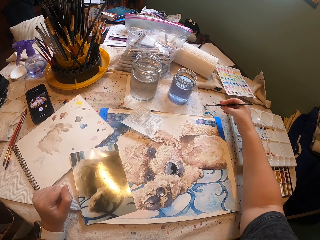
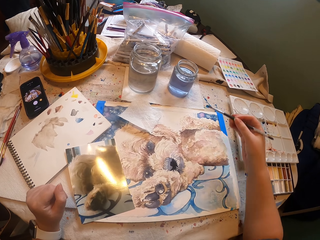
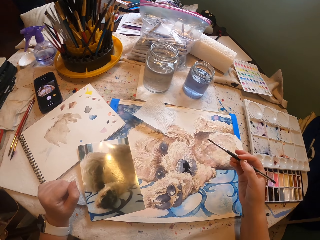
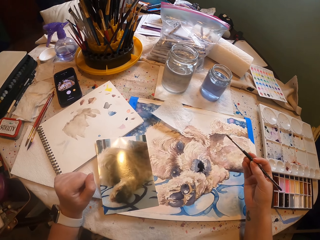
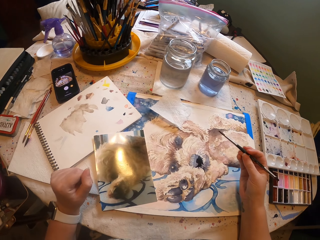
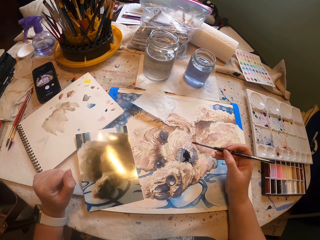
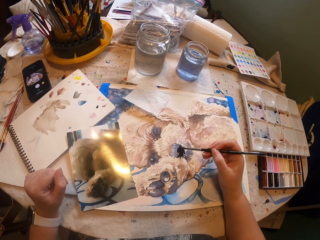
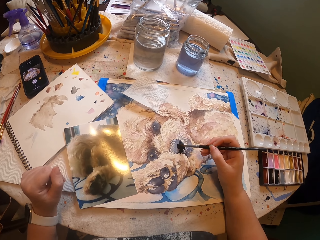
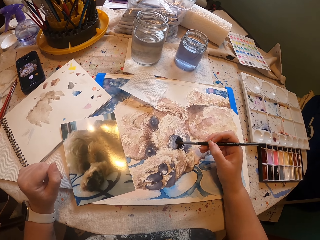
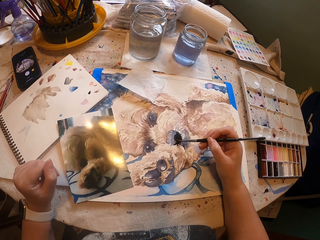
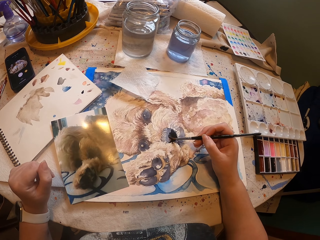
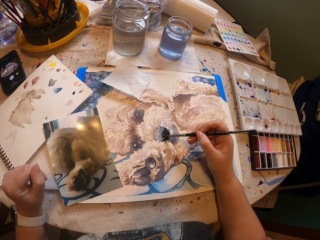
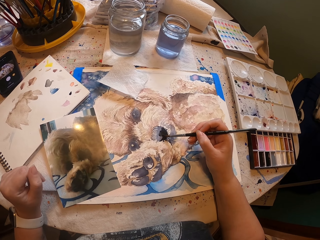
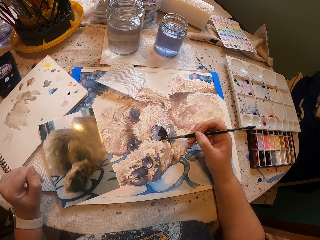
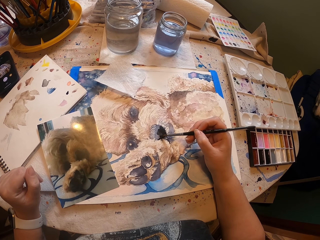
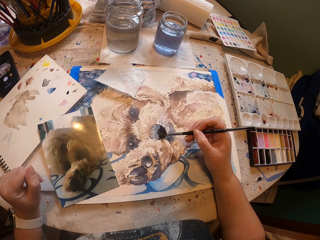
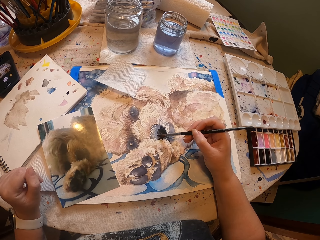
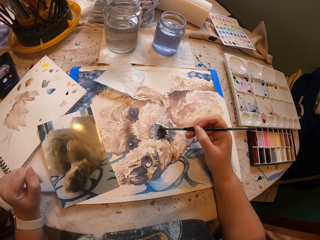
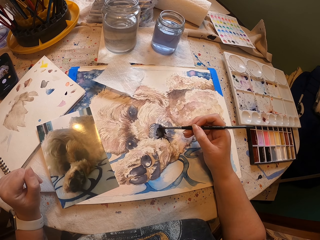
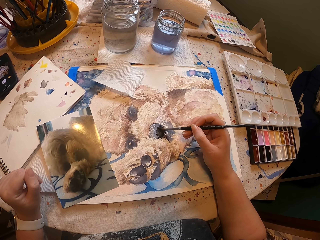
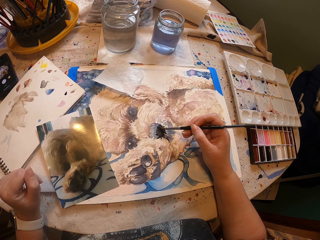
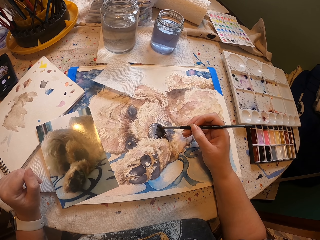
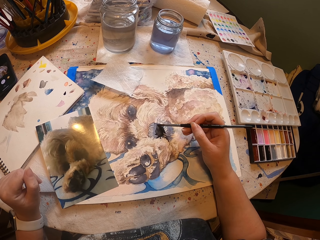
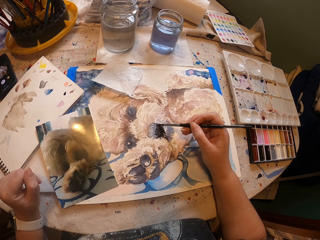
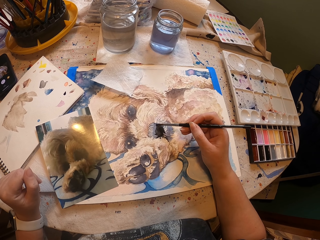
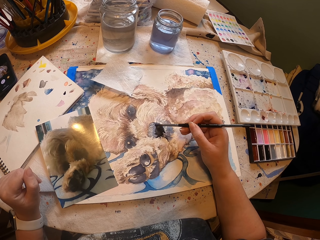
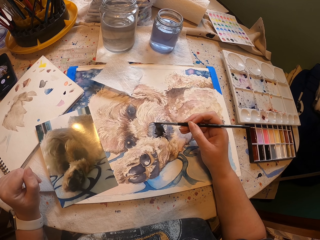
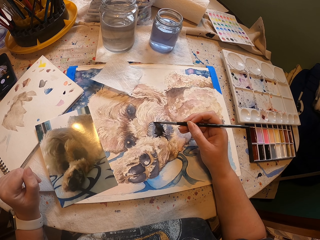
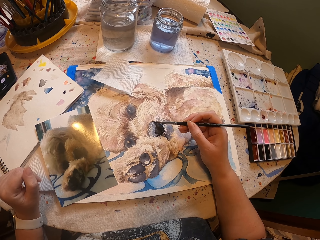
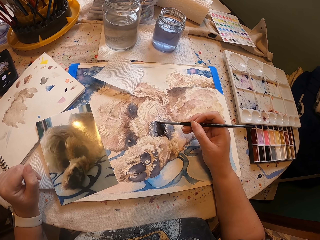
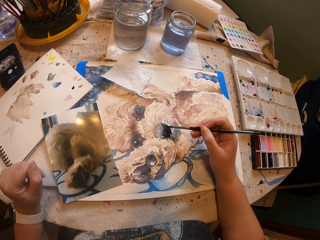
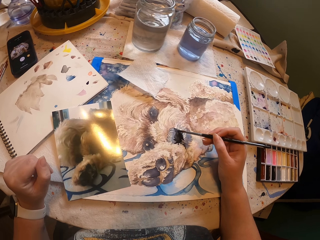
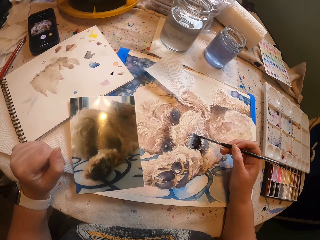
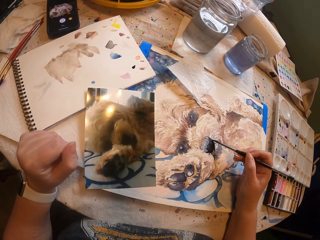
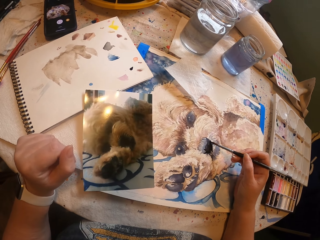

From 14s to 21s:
The camera wearer rubs the paint brush on the paper. They paint the picture with the paint brush.

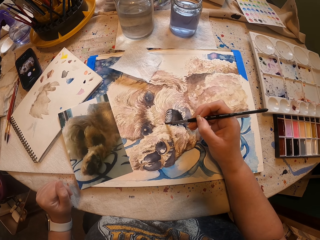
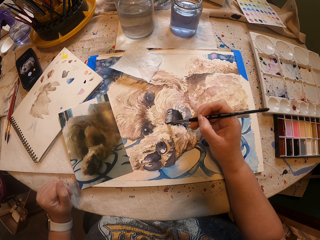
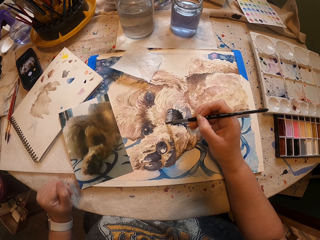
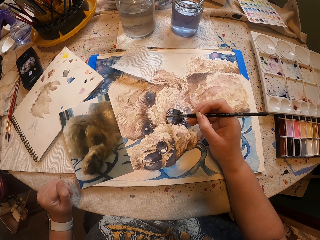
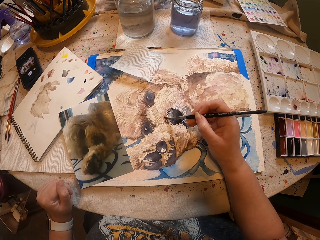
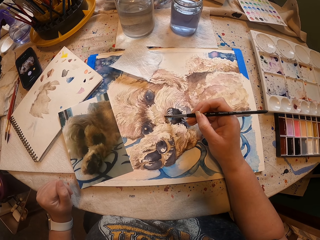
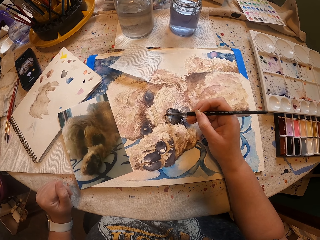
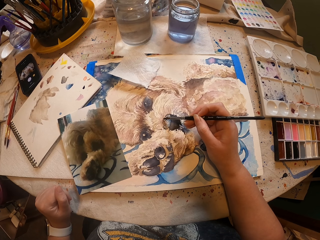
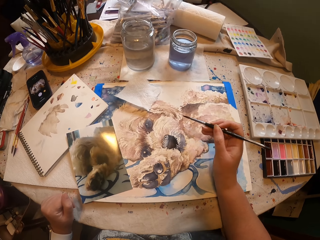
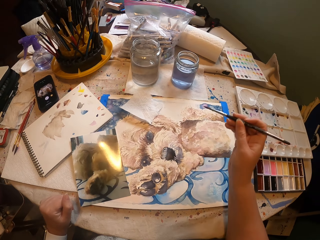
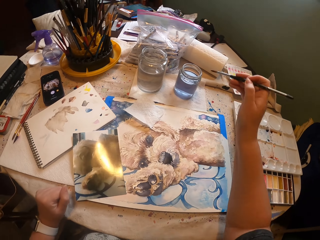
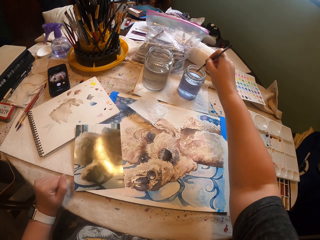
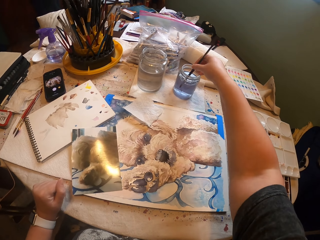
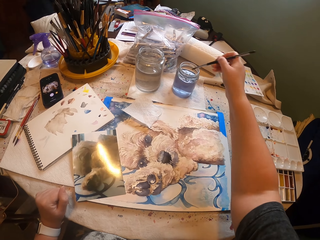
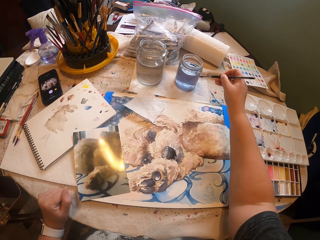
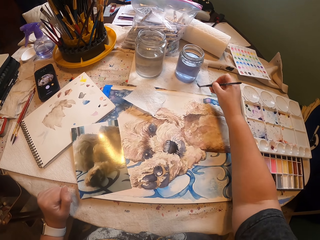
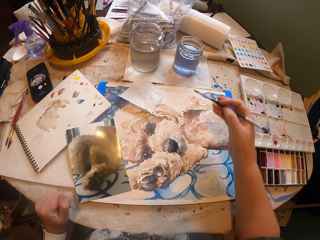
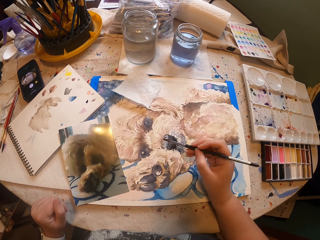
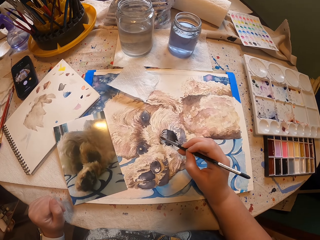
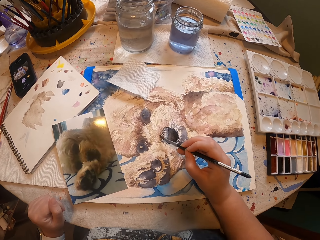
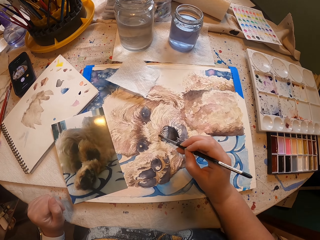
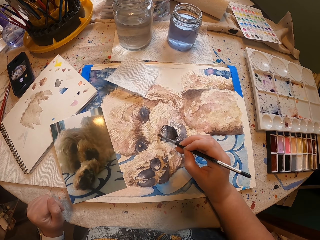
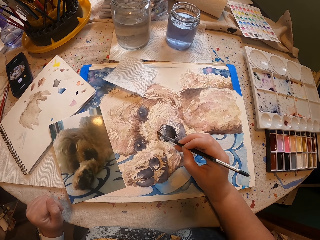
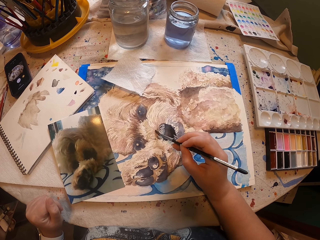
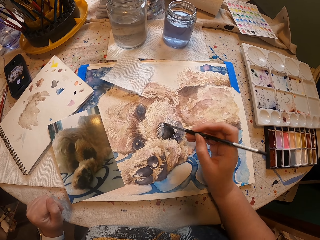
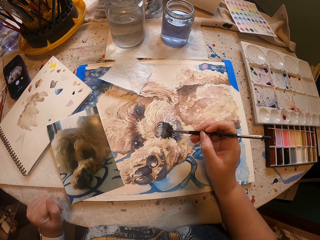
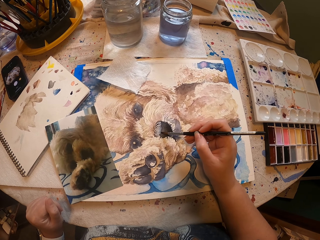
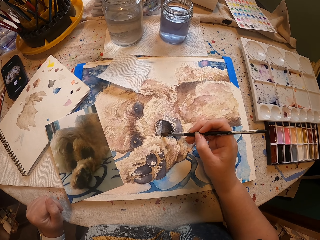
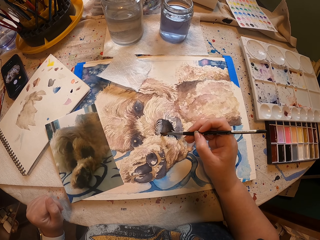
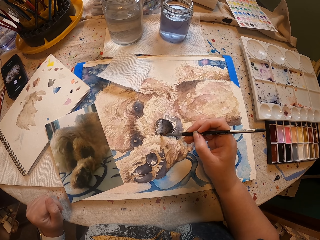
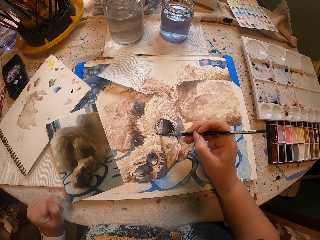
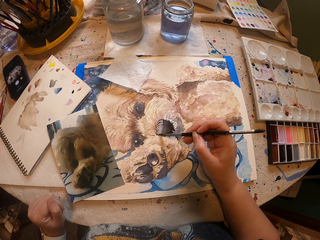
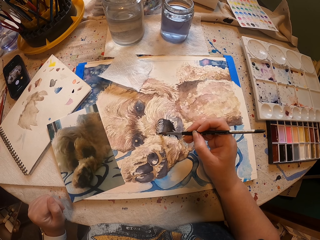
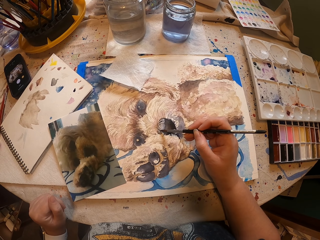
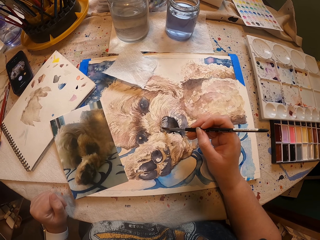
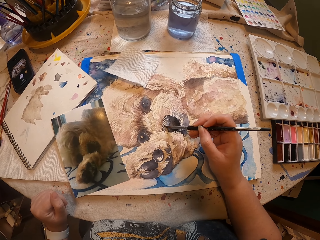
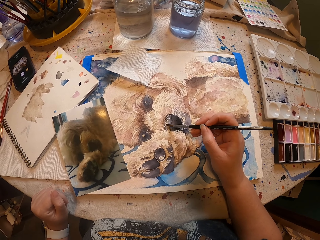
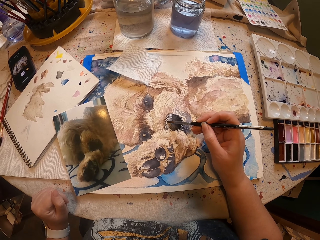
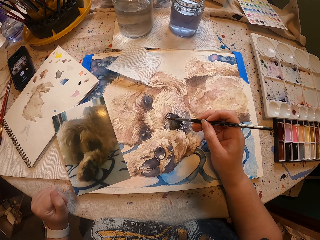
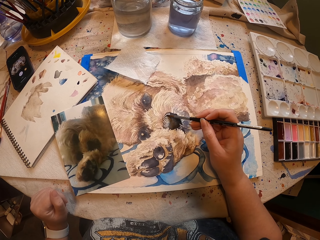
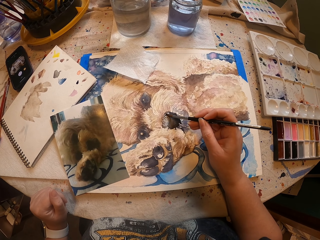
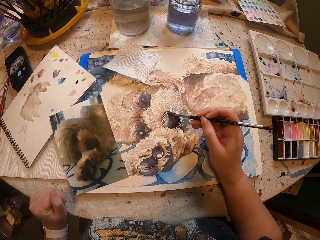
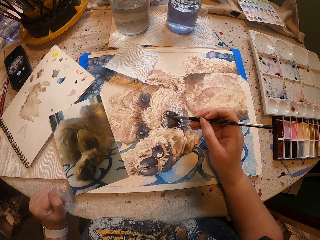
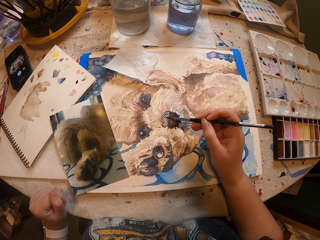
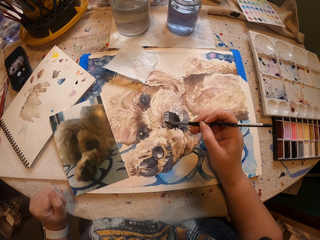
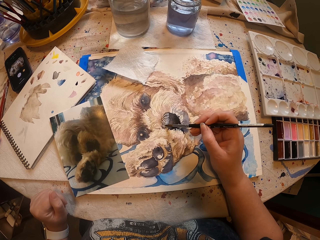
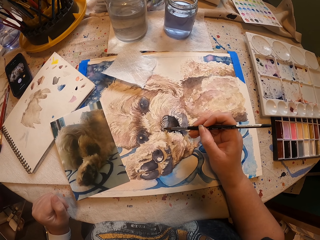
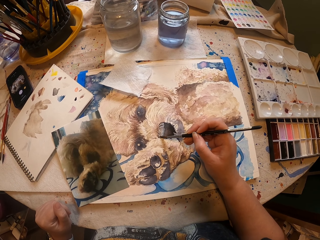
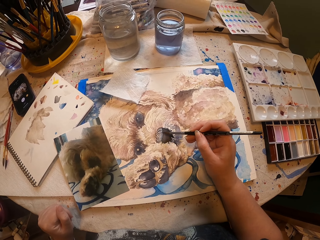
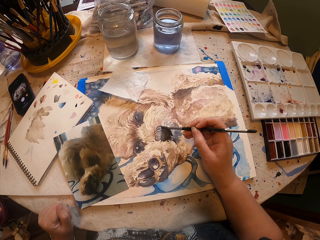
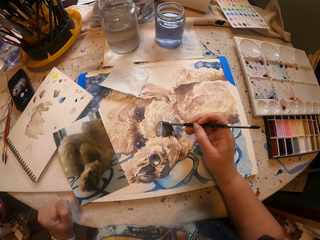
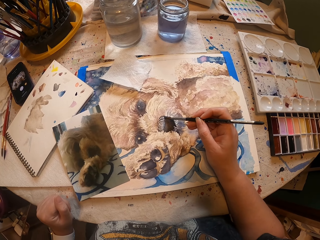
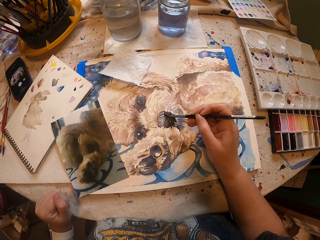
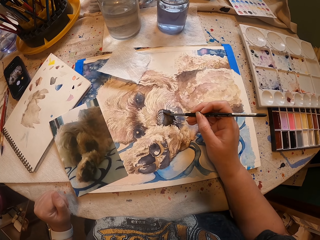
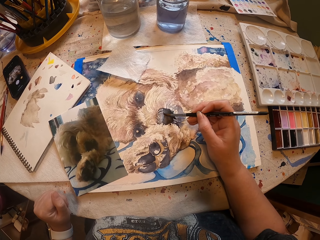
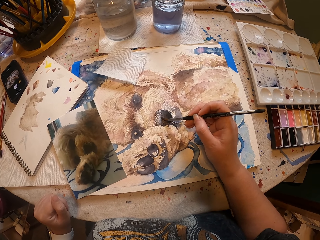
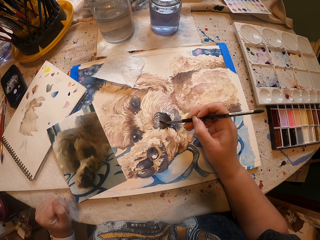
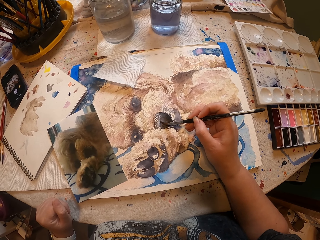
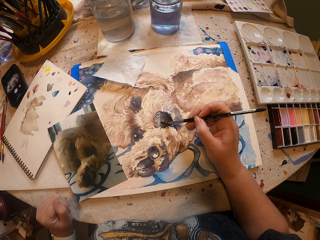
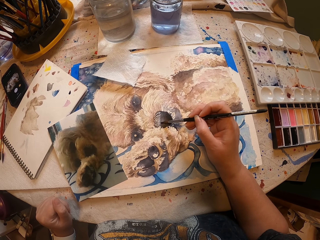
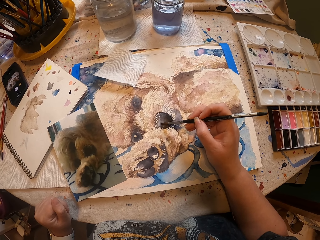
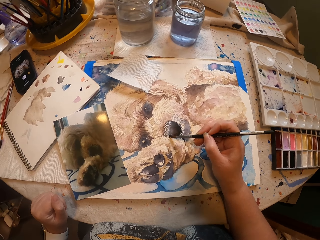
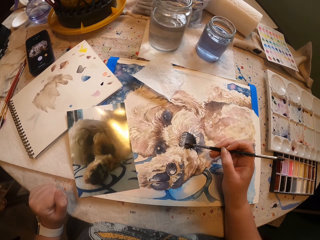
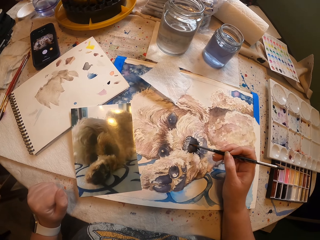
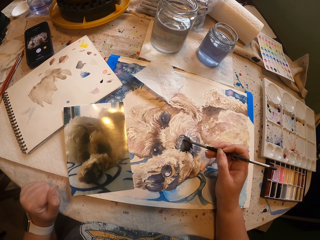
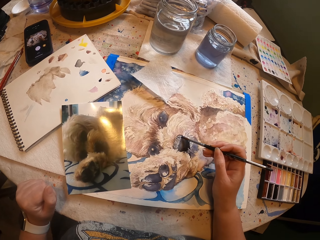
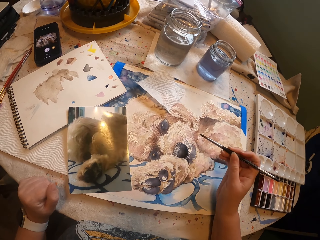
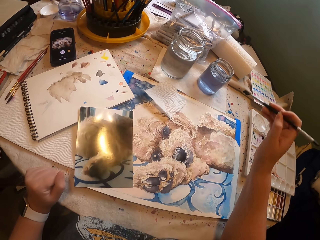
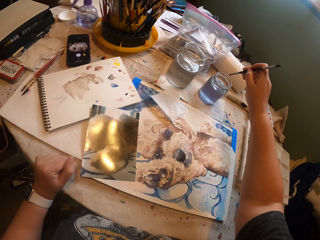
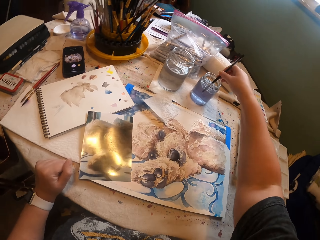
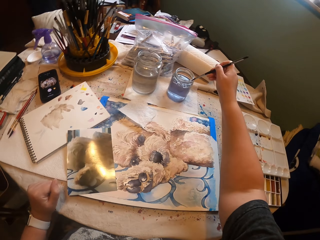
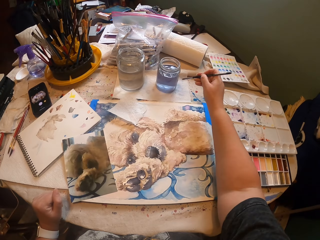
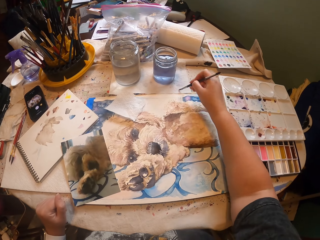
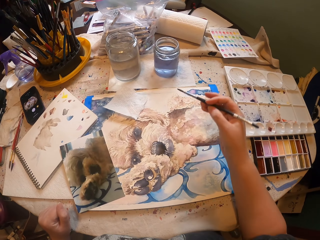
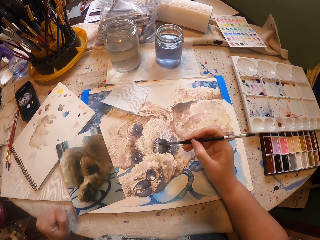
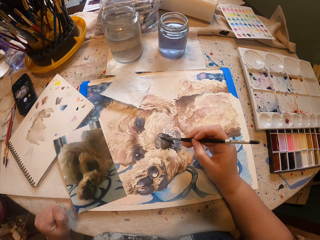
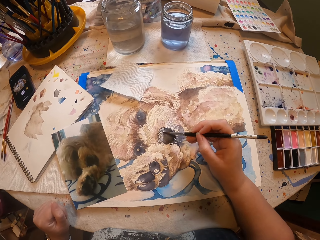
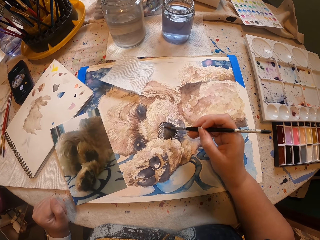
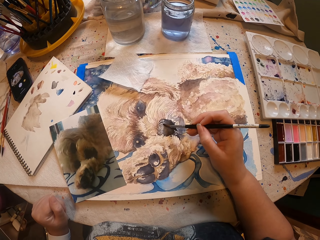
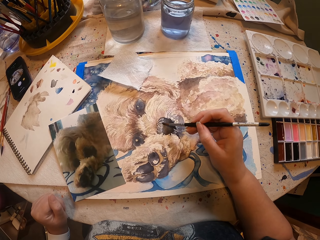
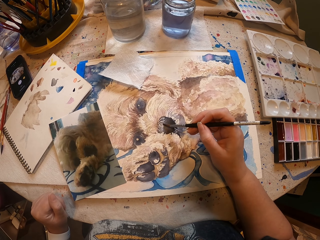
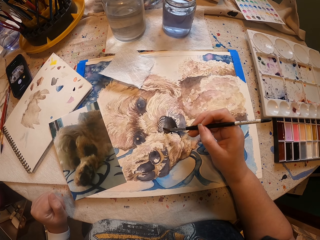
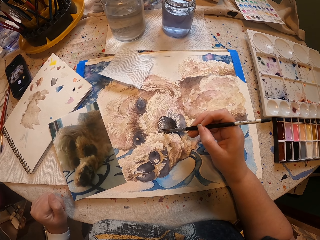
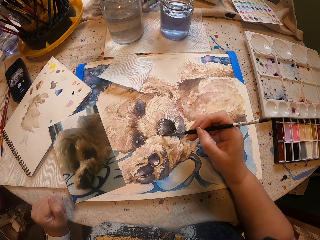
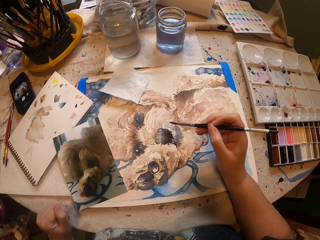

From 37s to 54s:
The camera wearer pulls the brush off the portrait. They dip the brush in a tin. They rub the paint brush on the paper. They put the brush on the paper, pull the brush off the paper, and paint the portrait with the brush. They dip the brush in the tin, pull the brush off the tin, rub the paint brush on the paper, put the brush on the paper and pull the brush off the paper. They paint the portrait with the brush.
